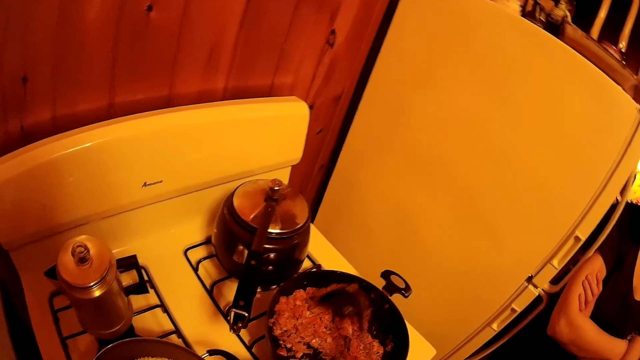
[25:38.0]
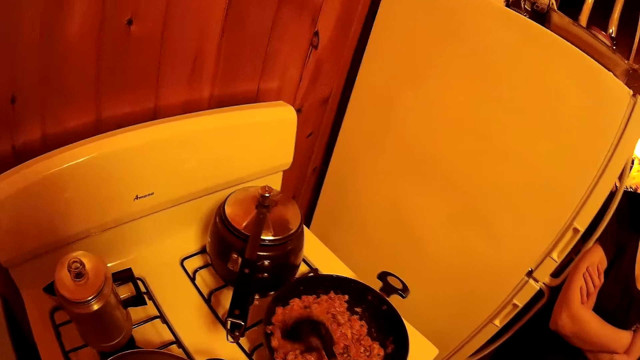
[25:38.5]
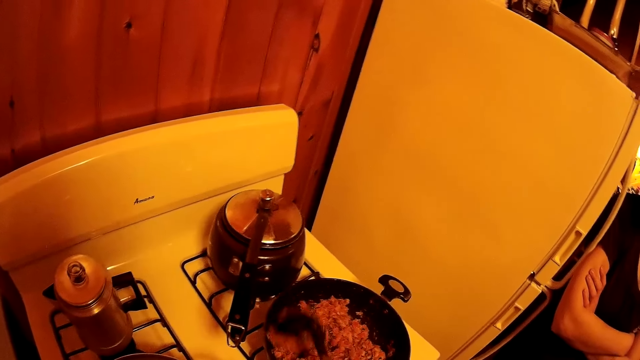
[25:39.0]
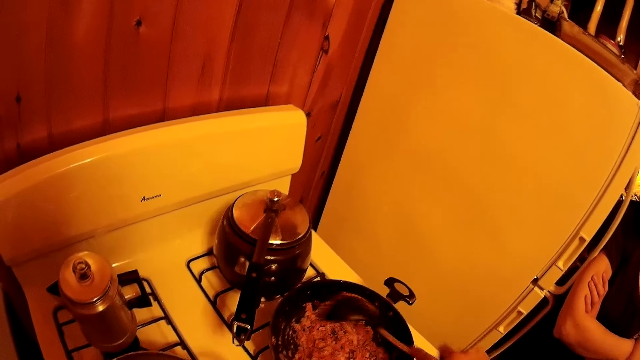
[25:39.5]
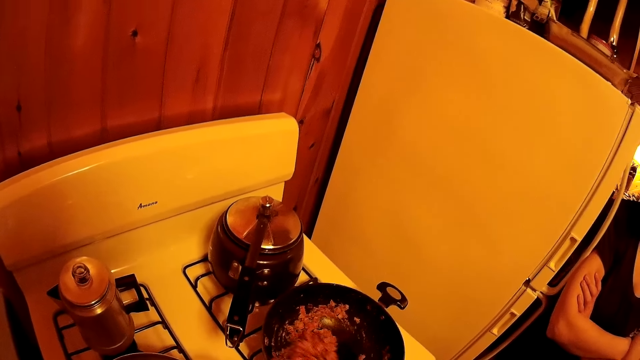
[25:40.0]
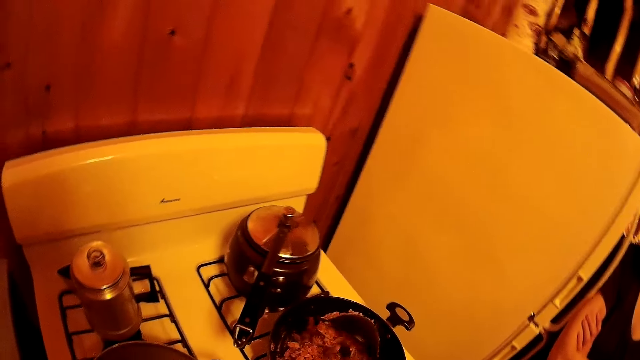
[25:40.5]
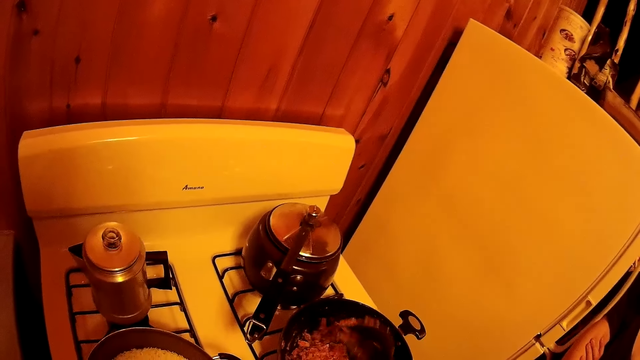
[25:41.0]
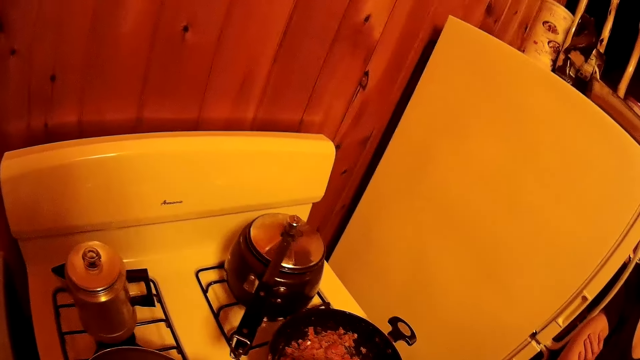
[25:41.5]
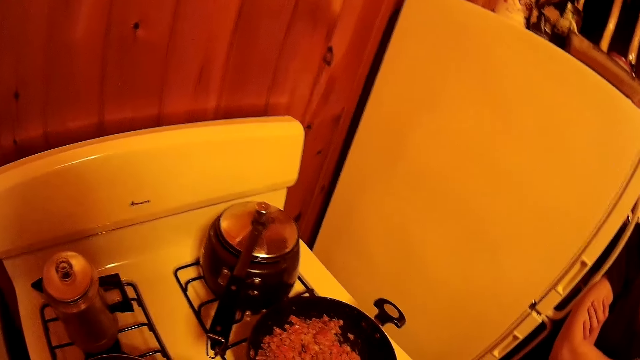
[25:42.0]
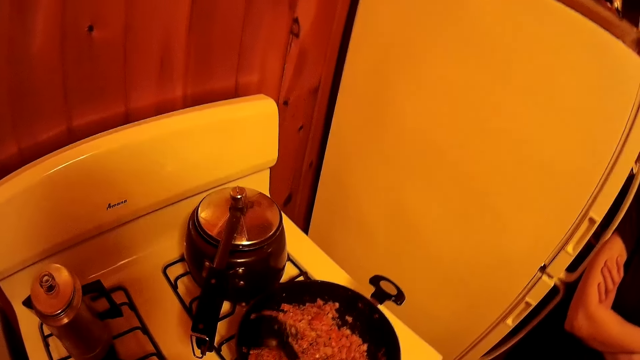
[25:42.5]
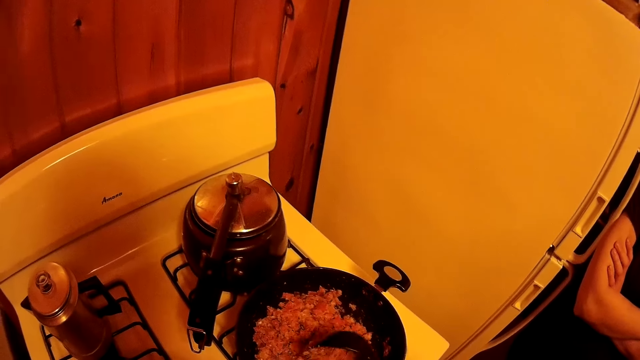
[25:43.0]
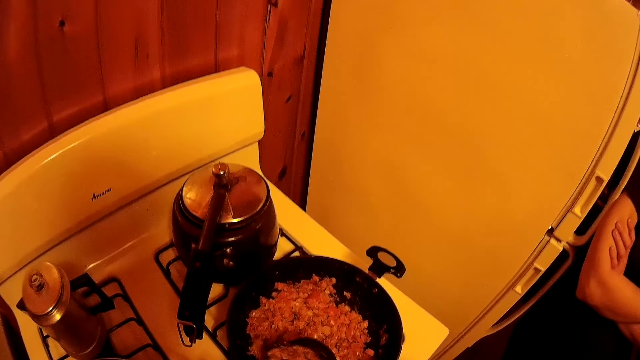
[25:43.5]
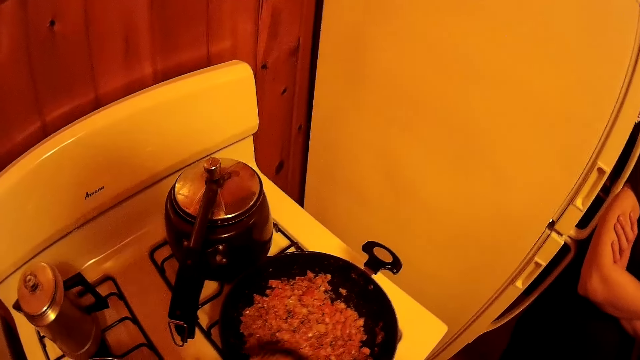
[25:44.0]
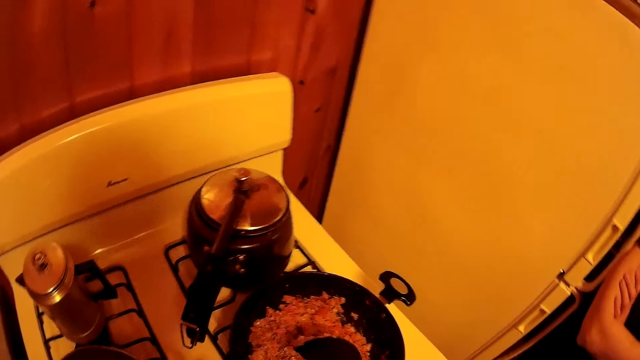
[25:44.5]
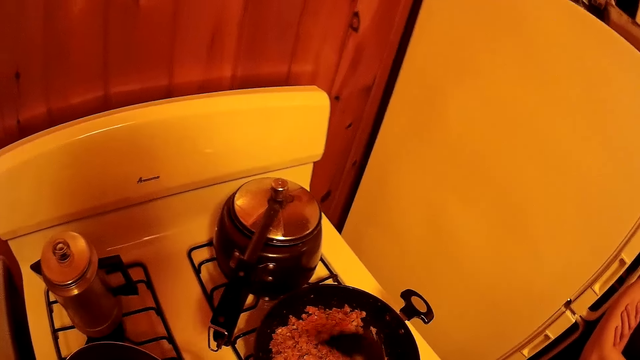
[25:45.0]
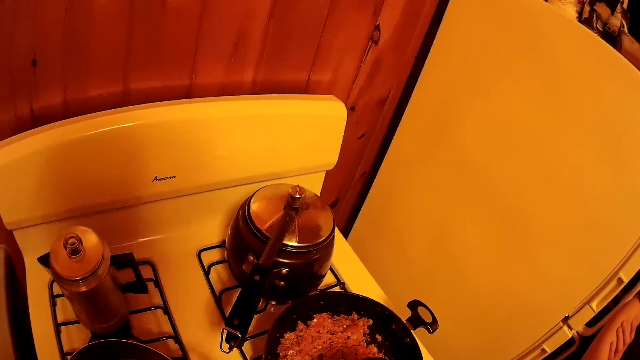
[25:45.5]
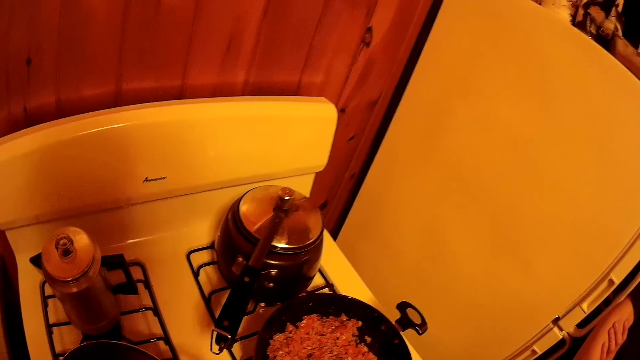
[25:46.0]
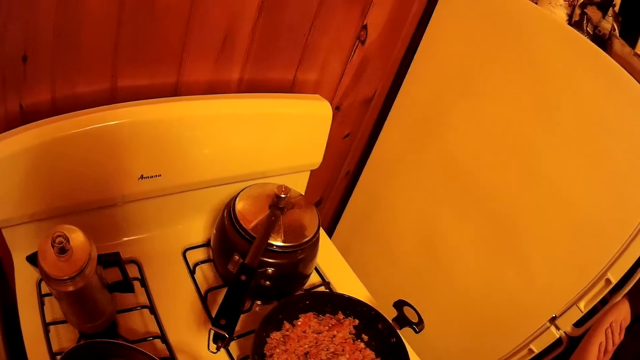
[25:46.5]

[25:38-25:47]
The camera wearer scoops the stew. They pour the stew in the cooking pan. They span over the stew.

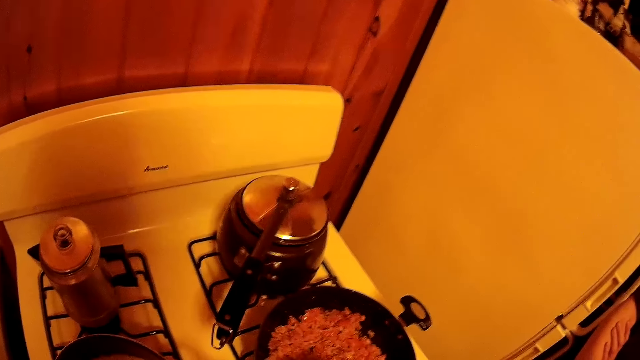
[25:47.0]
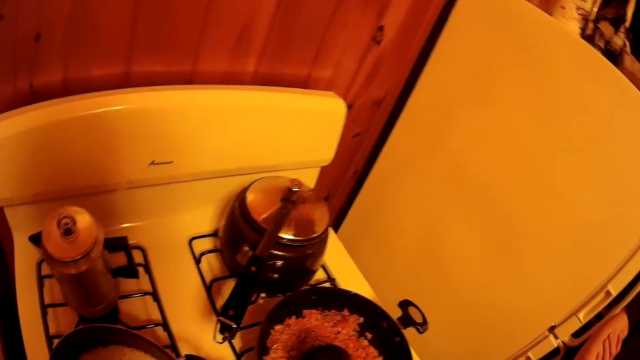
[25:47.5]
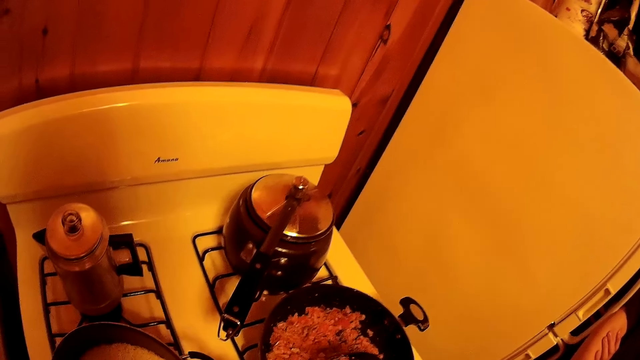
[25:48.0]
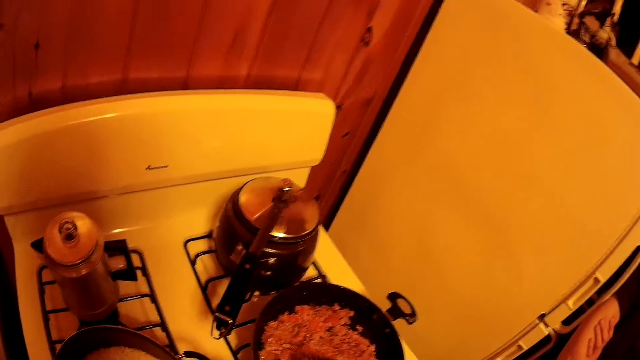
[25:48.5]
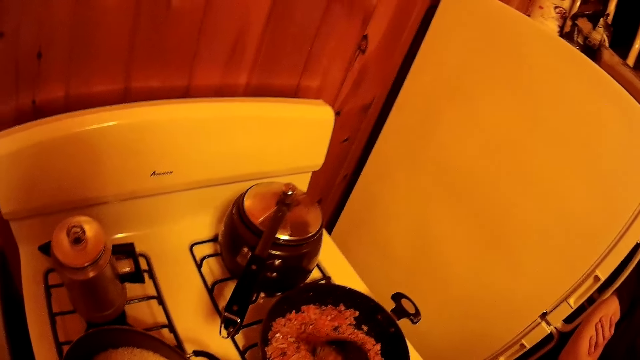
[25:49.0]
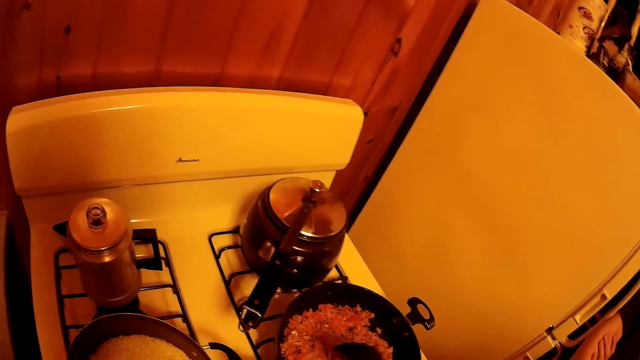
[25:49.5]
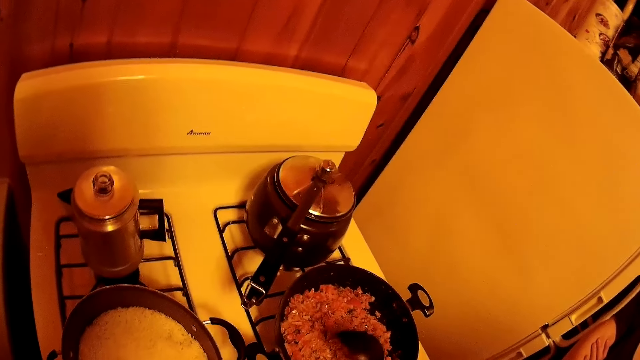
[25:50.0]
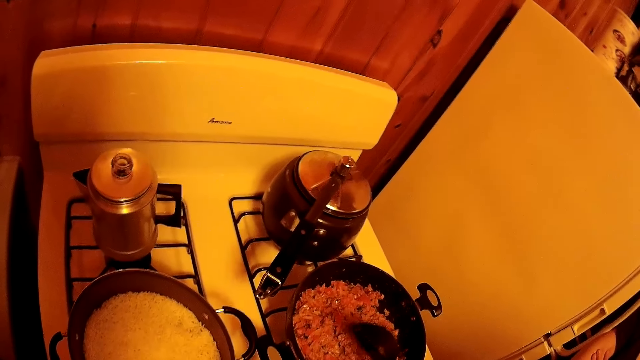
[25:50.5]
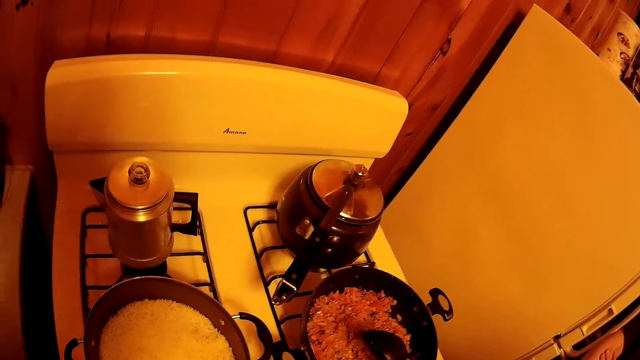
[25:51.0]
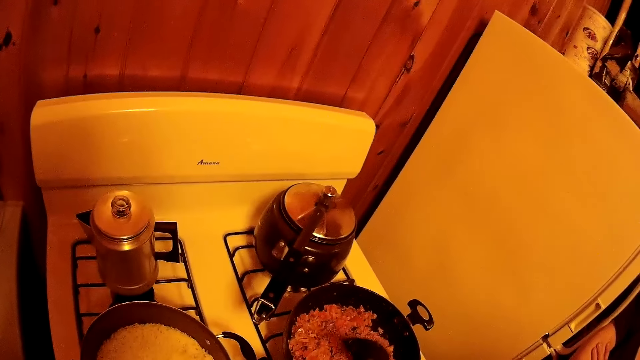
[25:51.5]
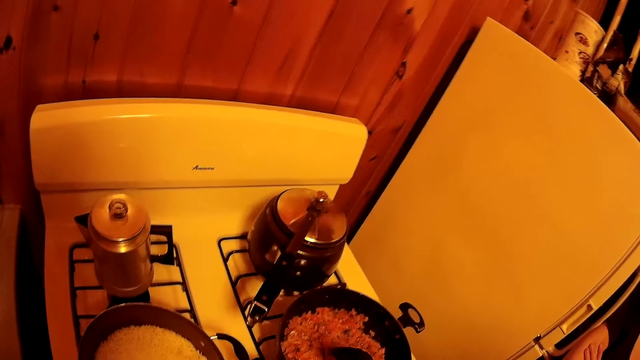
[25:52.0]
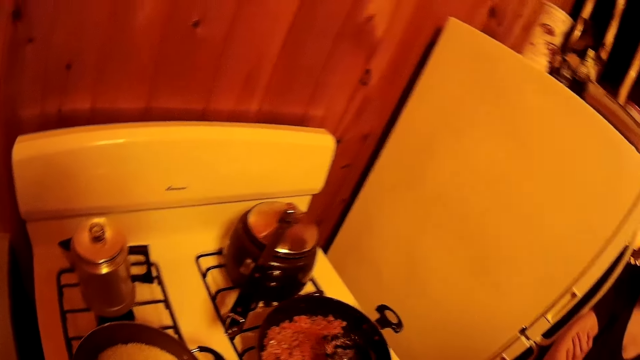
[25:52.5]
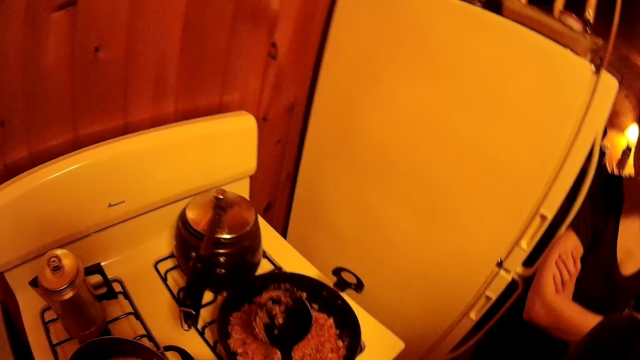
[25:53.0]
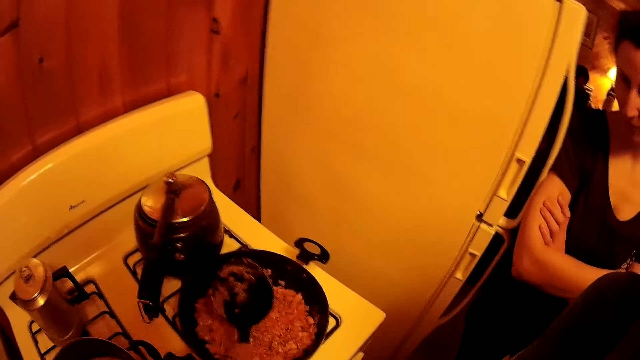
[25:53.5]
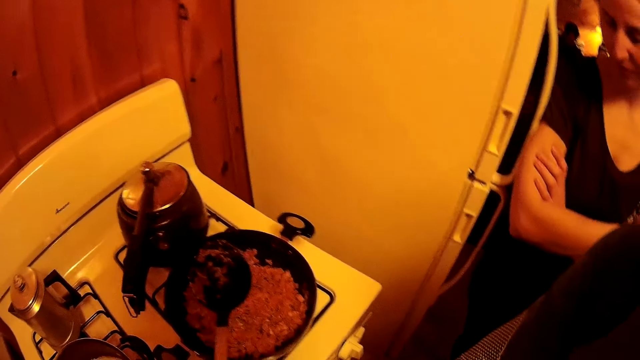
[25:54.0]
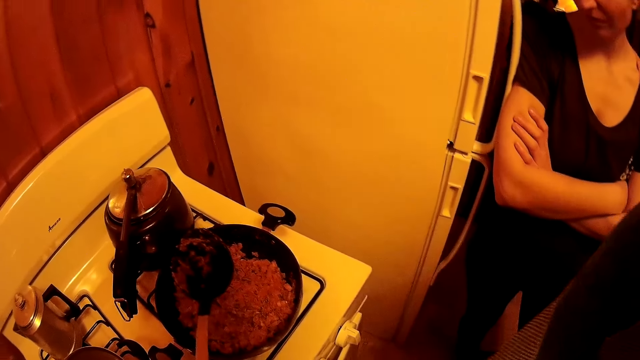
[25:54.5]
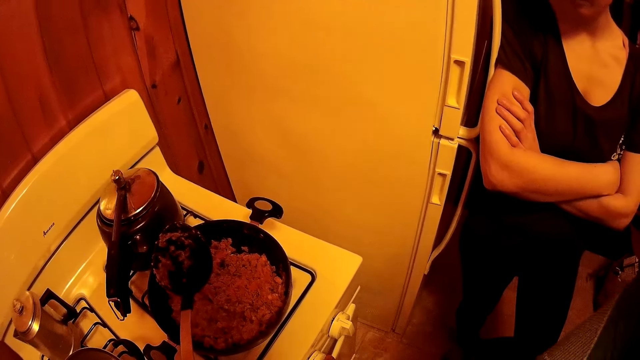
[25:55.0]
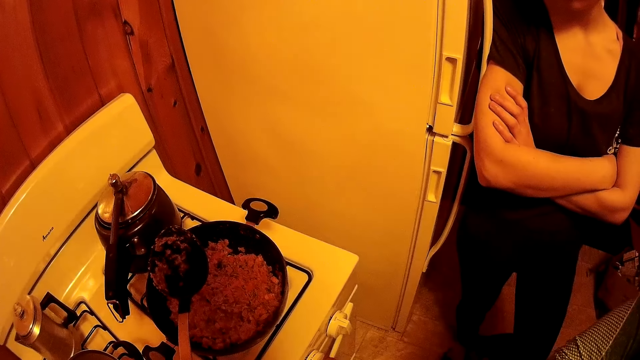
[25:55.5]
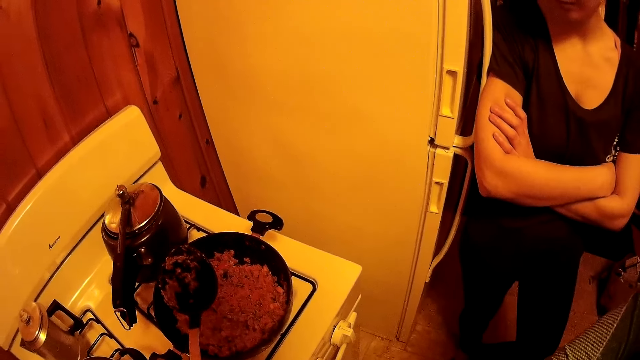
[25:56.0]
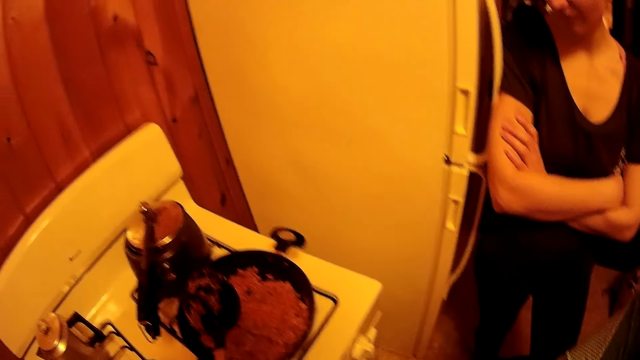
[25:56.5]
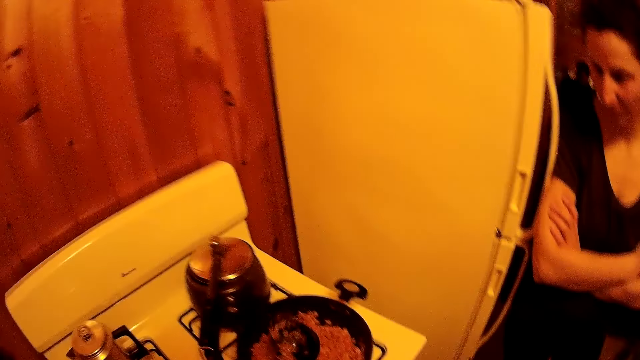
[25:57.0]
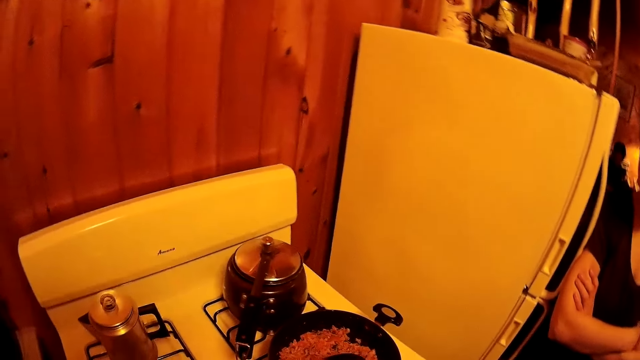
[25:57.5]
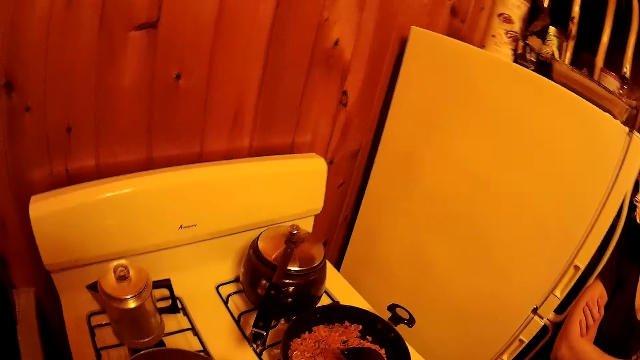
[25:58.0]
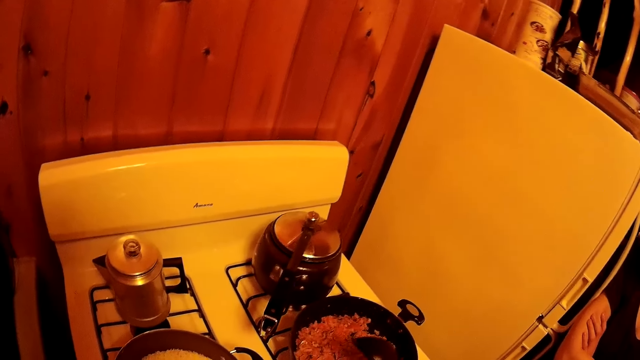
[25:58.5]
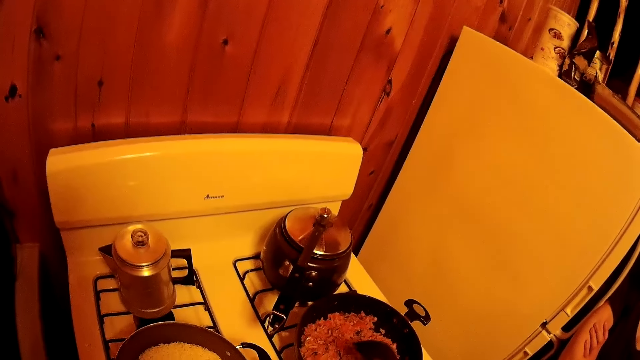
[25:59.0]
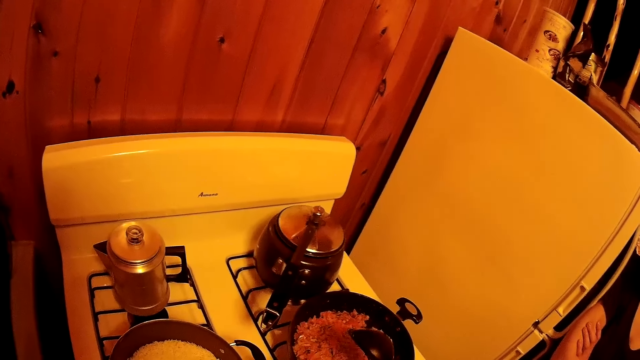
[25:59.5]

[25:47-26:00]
The camera wearer shakes the spoon on the cooking pan. They hold the spoon on the hand. They look at the stew.
